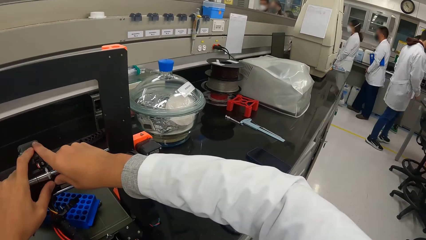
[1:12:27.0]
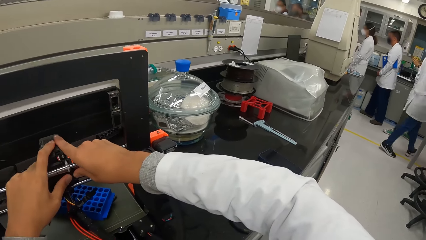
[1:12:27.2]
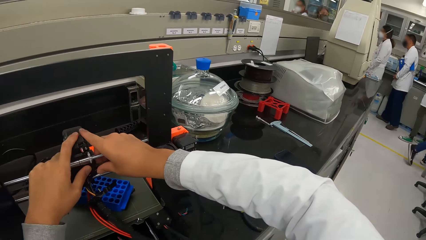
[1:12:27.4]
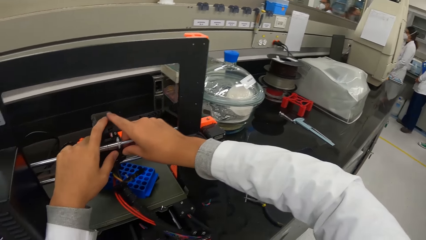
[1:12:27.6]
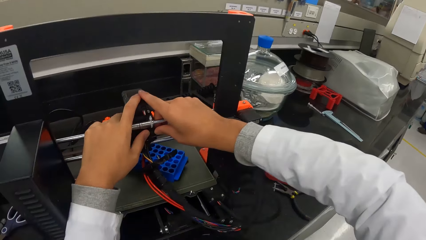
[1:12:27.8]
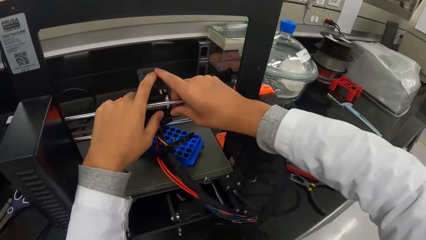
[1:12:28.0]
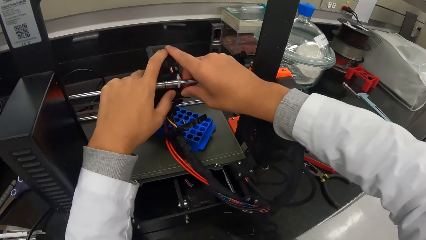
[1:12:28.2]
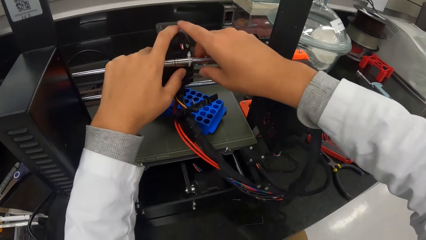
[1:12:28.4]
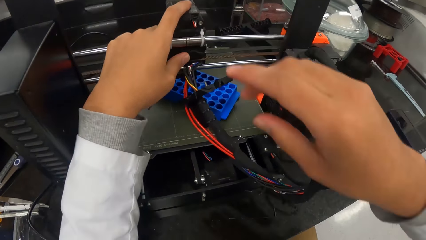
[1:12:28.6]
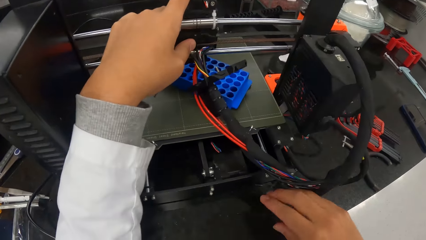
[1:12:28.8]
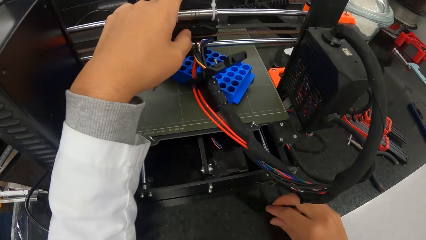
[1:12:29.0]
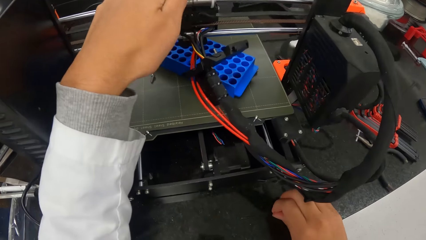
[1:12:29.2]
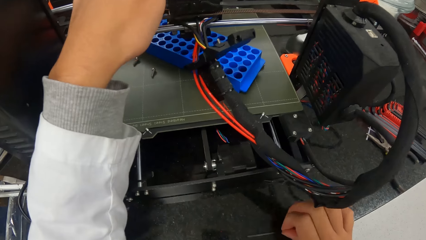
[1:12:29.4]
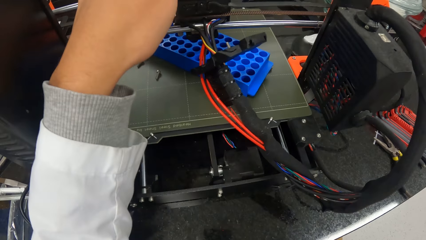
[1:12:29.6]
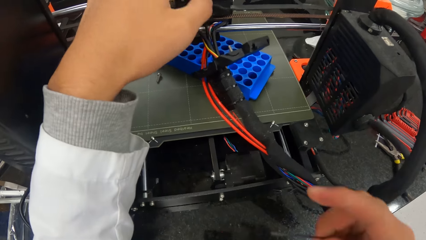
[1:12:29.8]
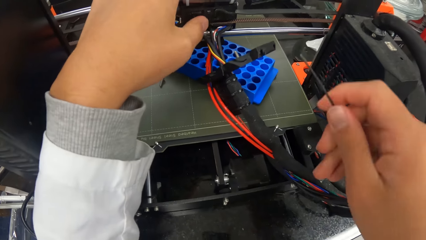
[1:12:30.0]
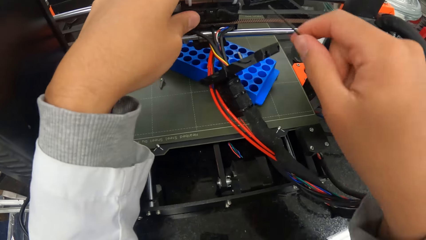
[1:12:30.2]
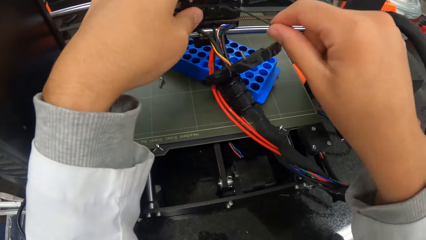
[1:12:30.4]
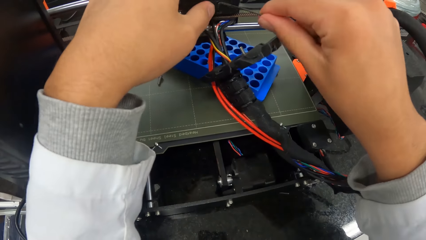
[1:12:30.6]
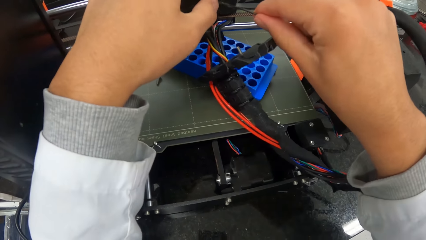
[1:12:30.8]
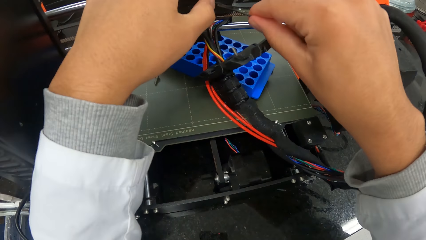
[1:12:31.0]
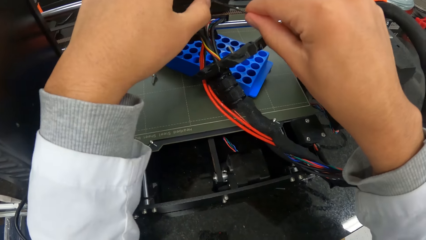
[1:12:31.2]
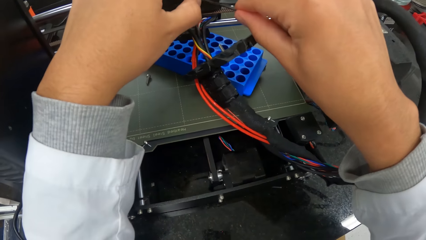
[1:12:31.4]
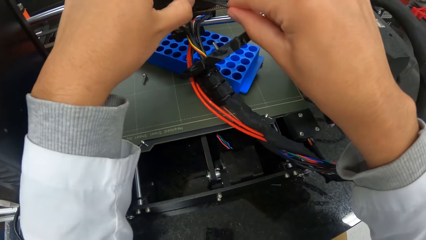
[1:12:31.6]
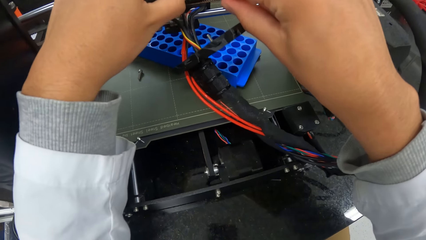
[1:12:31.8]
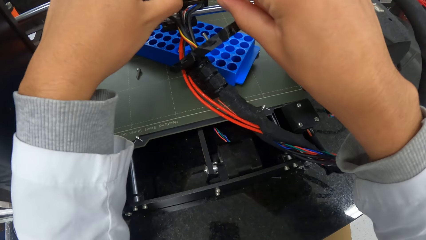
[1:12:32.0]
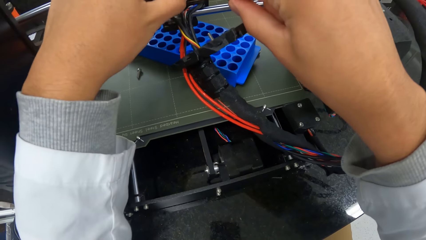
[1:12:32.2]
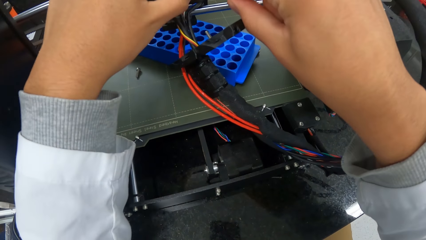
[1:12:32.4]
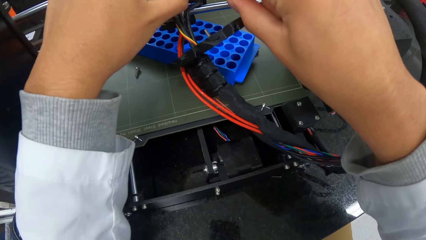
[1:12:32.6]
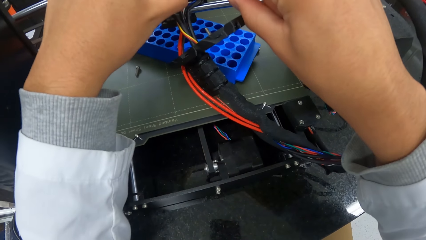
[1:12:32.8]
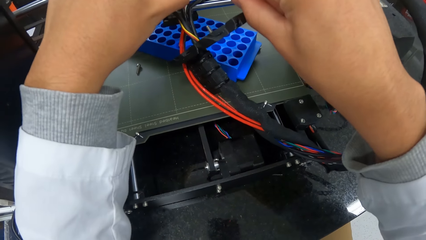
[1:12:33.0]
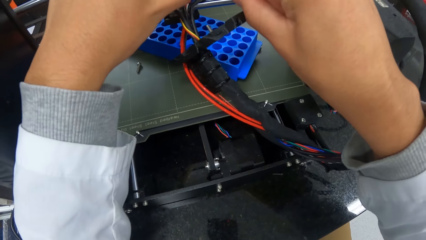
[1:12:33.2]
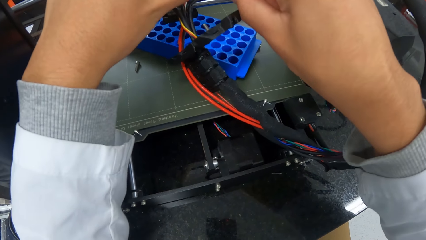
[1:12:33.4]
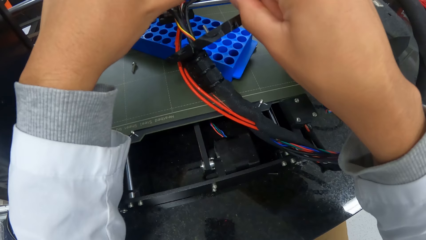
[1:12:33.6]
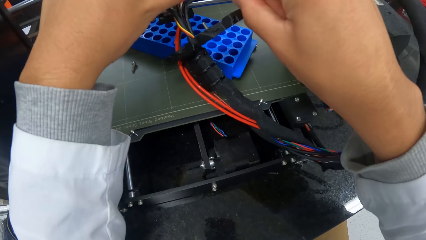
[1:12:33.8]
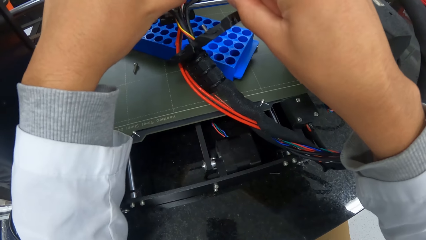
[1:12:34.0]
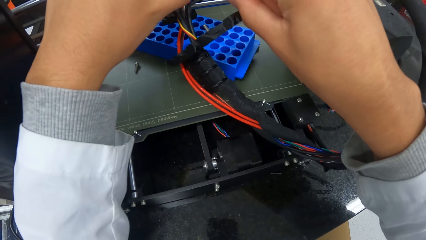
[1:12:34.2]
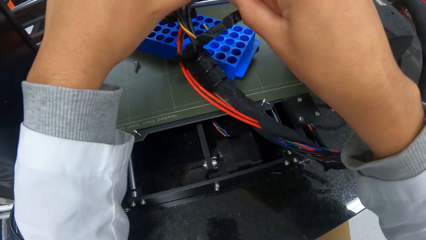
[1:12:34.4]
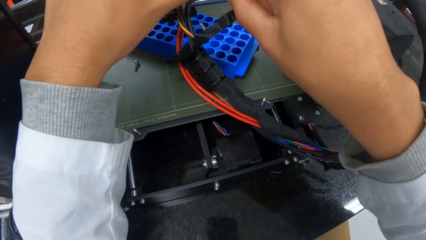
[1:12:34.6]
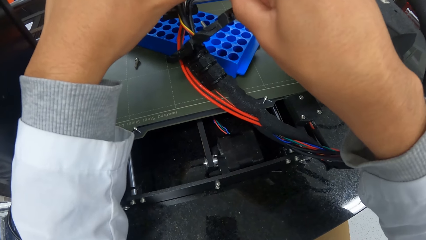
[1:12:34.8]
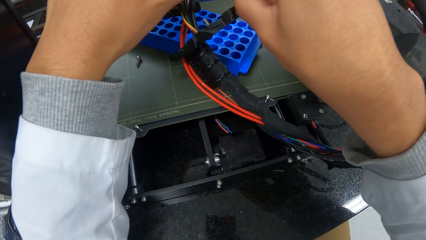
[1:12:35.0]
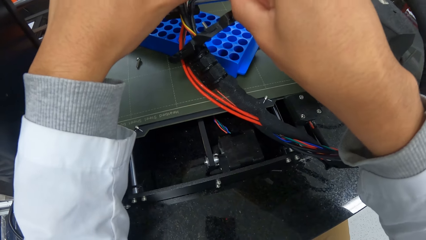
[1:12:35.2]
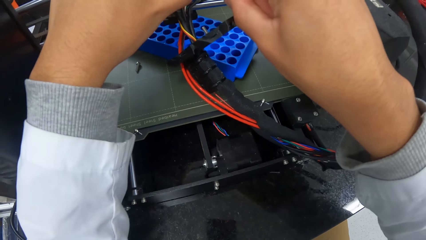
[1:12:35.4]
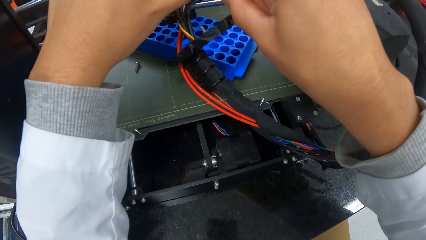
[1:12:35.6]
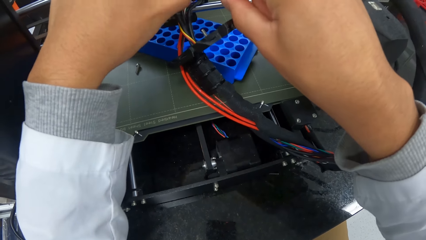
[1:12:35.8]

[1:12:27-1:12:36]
The camera wearer picks an allen key from the countertop with his right hand. He fixes the printer with the allen key in his right hand.

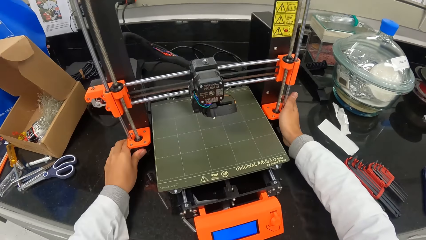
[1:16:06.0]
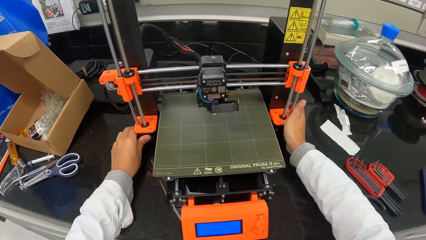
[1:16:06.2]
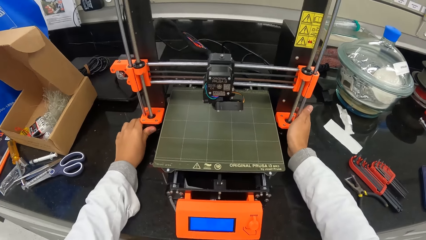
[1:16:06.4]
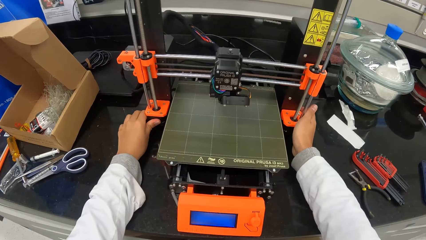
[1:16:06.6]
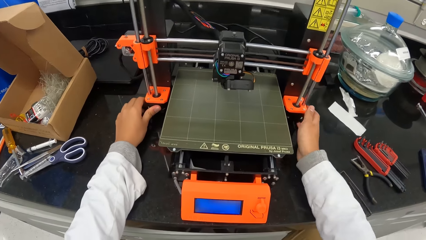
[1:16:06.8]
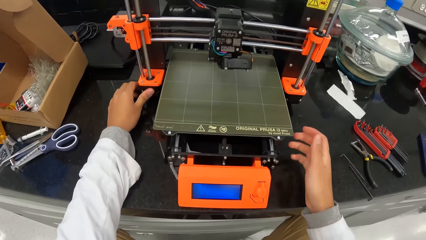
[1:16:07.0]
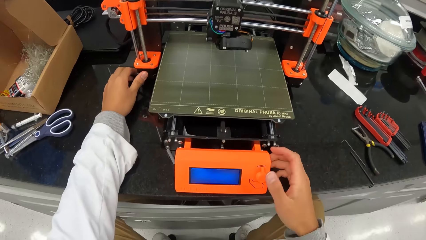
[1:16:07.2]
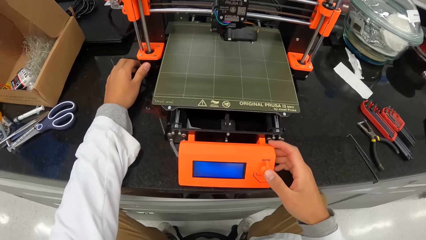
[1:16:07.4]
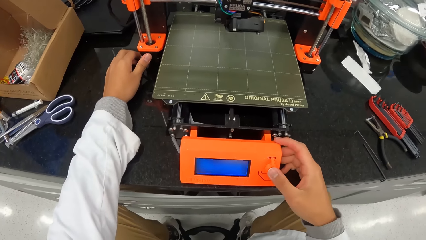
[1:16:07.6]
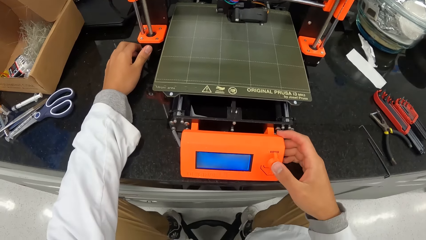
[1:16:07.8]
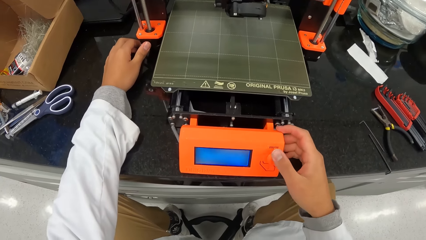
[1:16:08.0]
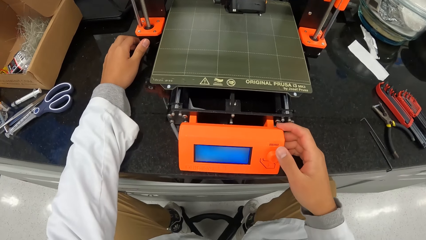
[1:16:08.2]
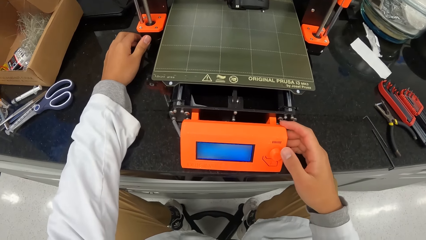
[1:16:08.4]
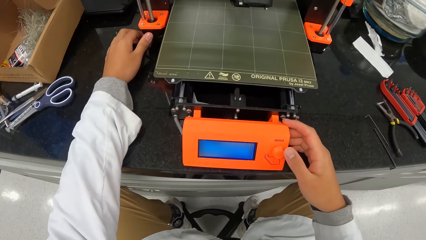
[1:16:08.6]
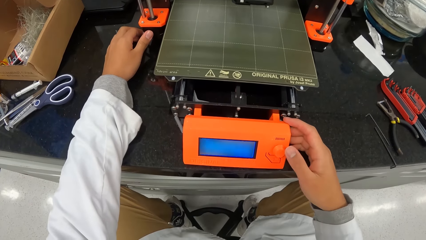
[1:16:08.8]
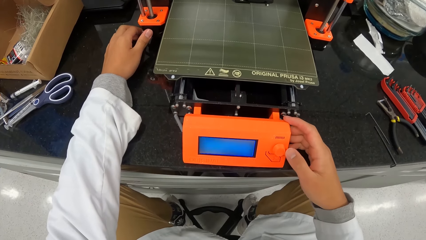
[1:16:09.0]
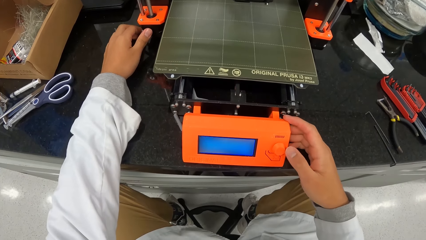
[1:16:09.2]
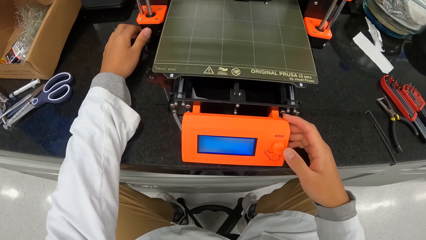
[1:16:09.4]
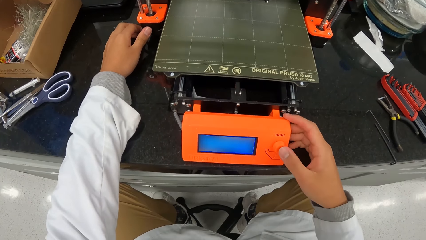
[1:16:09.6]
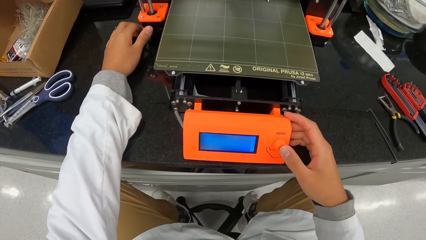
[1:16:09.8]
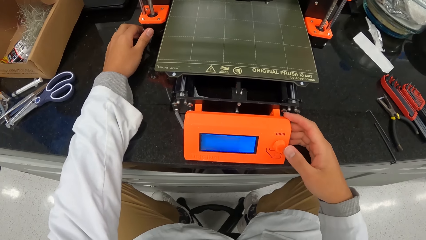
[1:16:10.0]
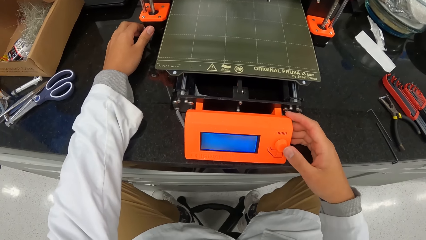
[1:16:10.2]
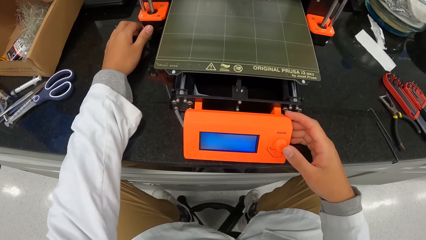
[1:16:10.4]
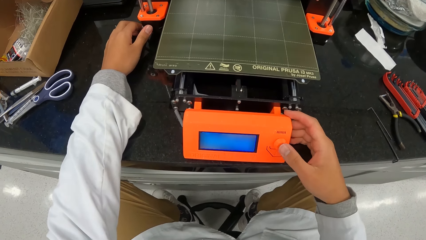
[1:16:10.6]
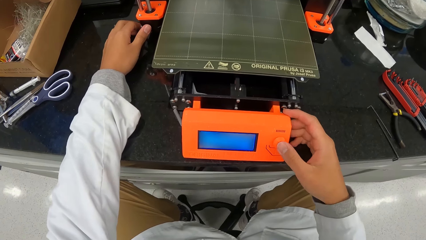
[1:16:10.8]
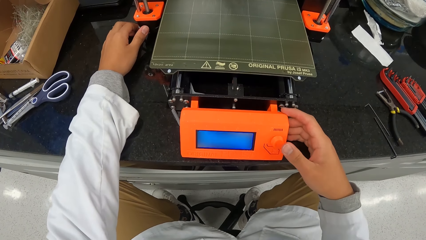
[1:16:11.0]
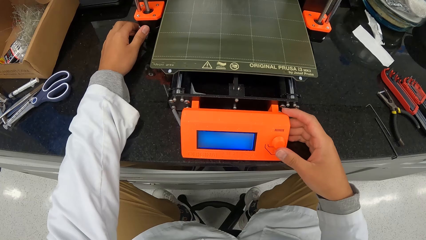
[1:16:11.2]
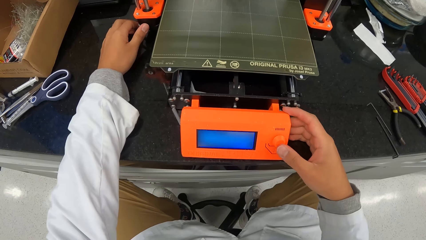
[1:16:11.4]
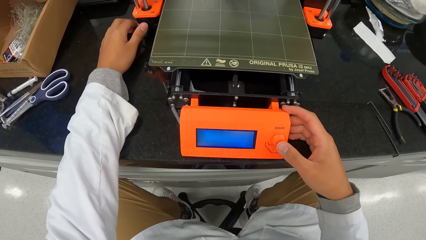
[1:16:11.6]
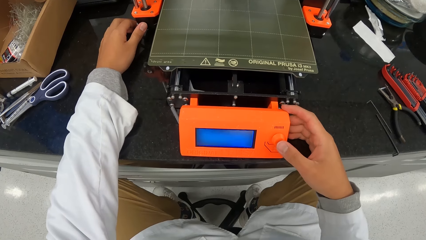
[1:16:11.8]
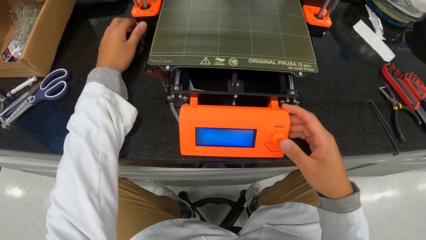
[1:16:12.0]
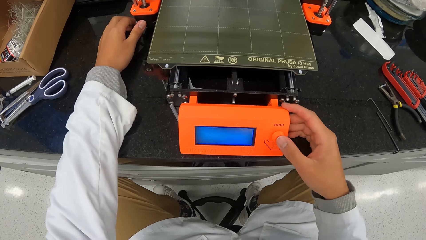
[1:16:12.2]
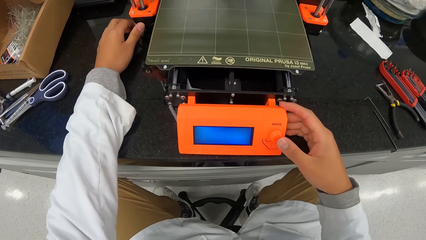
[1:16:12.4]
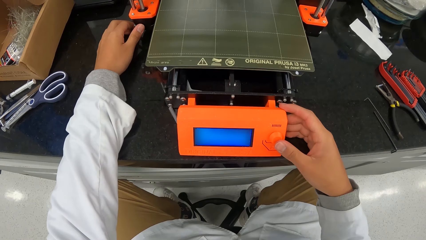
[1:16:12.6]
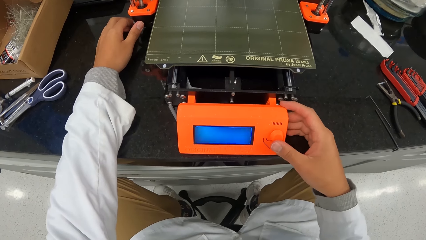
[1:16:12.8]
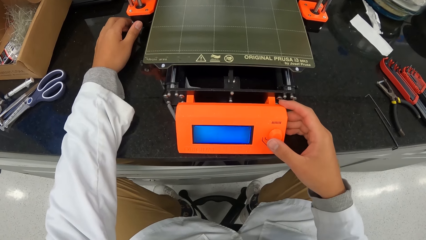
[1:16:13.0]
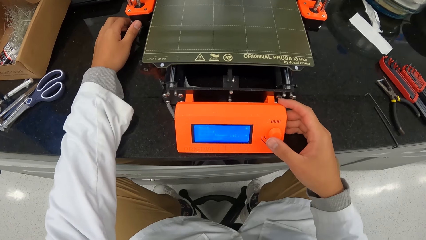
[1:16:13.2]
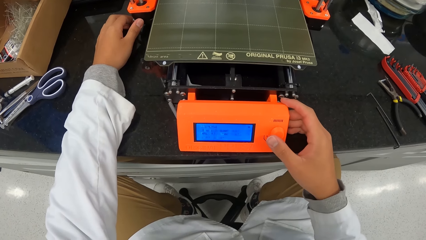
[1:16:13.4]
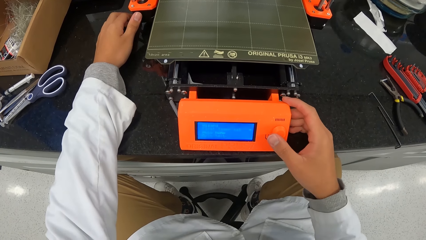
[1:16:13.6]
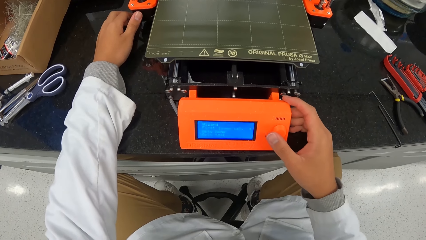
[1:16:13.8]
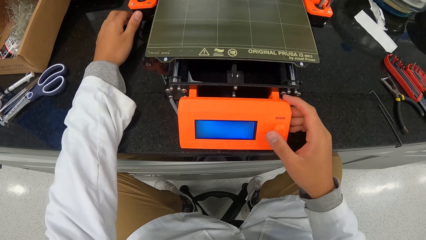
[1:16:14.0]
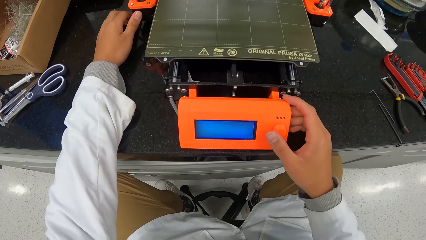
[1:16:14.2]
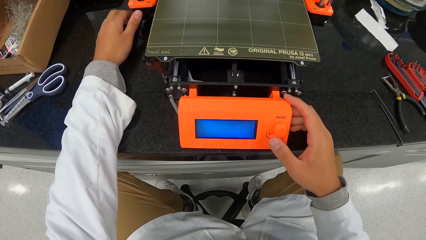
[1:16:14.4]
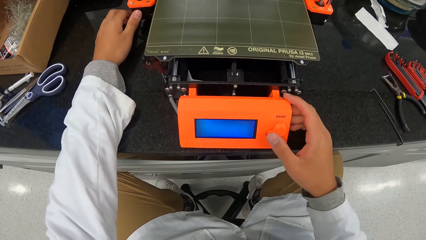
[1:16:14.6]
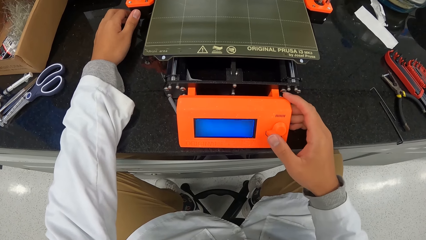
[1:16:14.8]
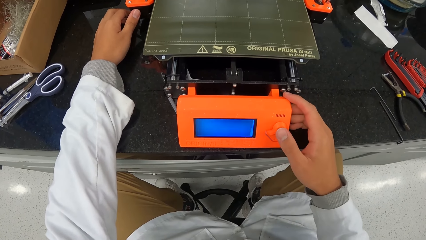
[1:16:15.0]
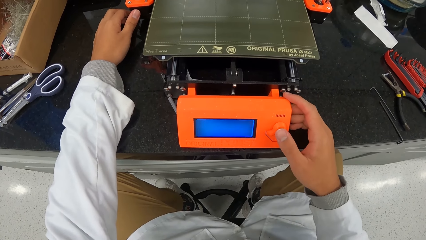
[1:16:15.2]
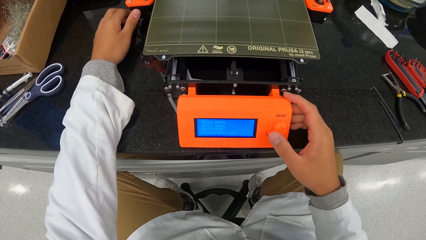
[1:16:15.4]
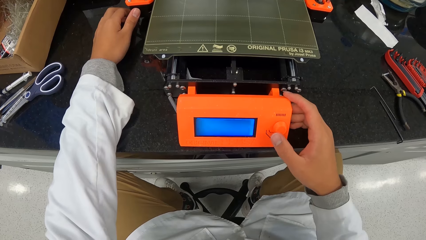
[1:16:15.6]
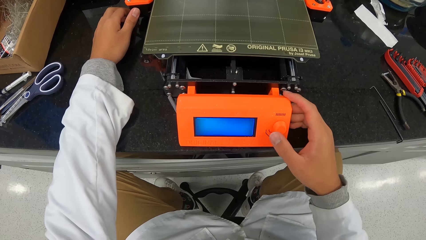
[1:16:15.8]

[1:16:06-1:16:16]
The camera wearer operates the 3D printer on the countertop with his right hand.
